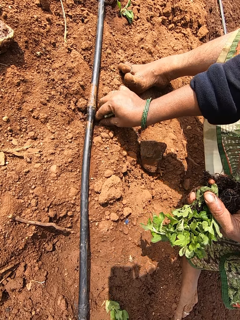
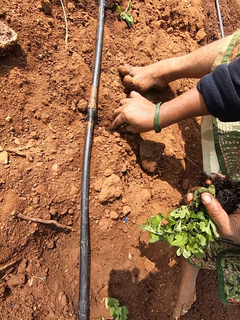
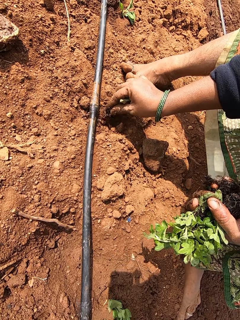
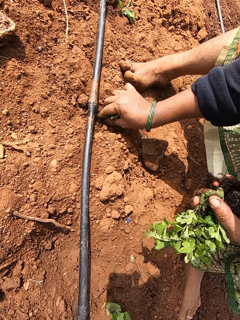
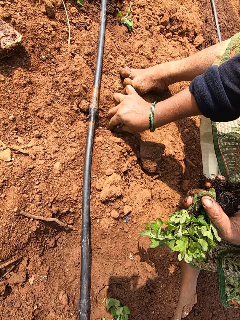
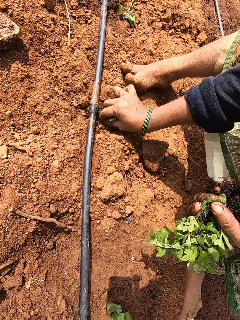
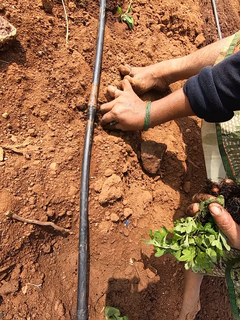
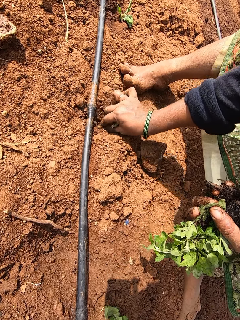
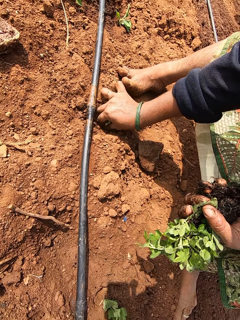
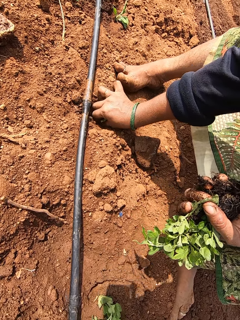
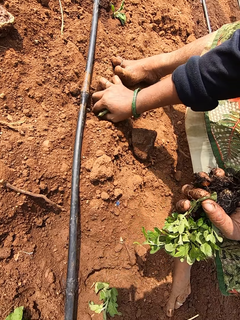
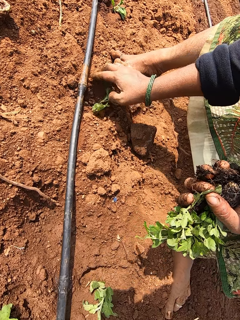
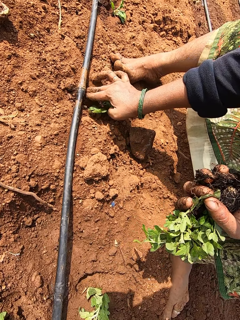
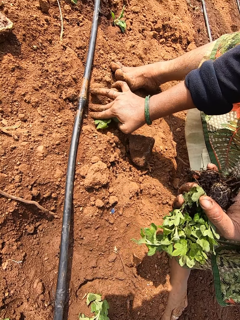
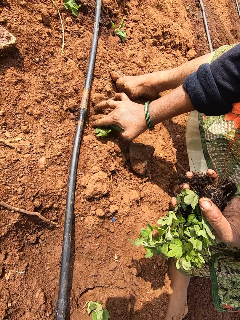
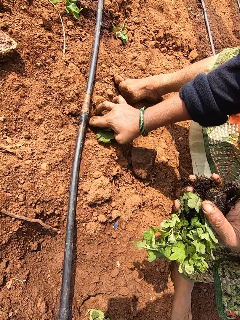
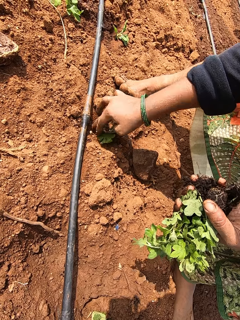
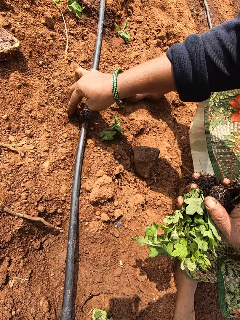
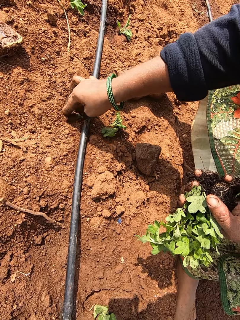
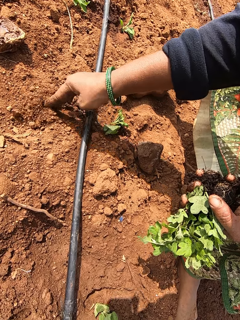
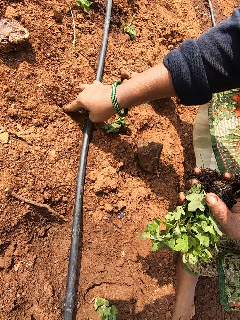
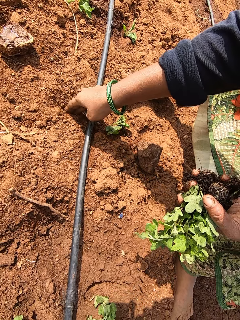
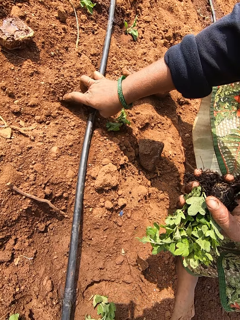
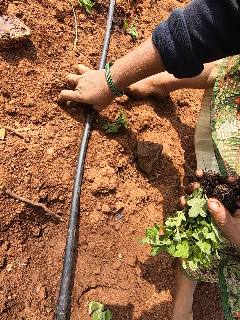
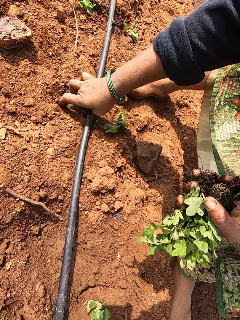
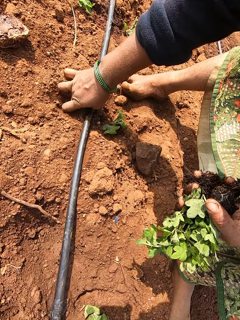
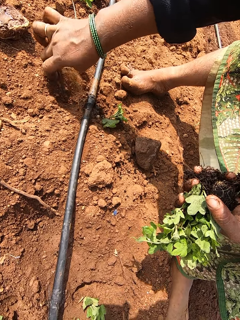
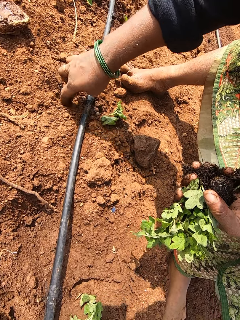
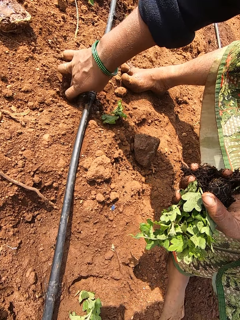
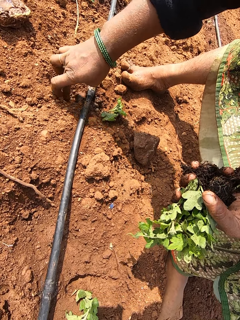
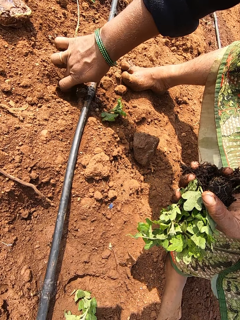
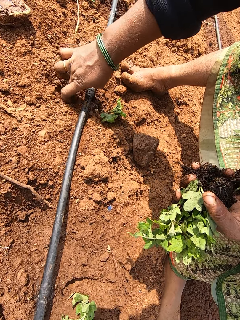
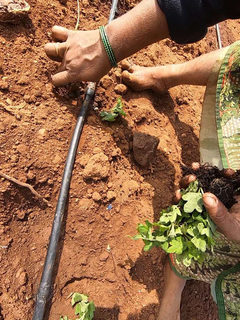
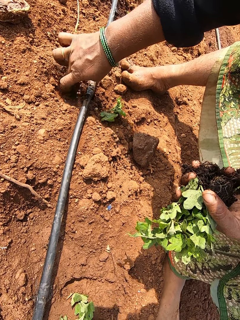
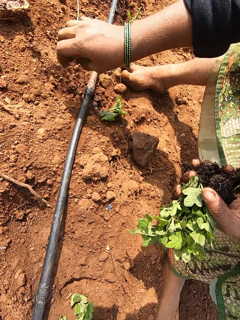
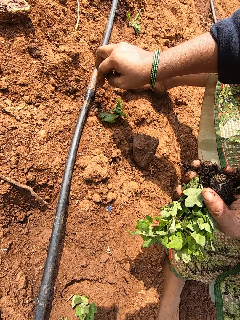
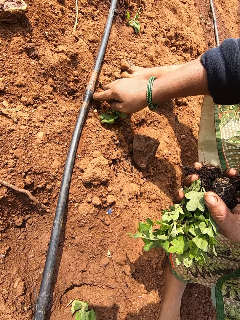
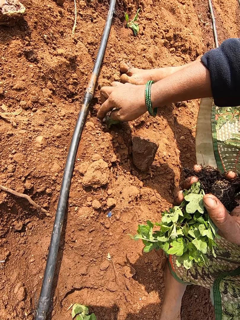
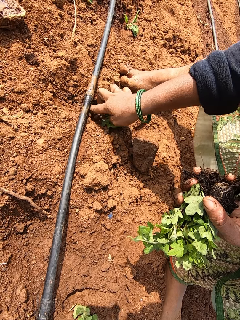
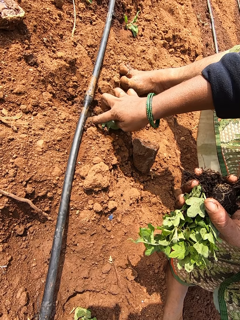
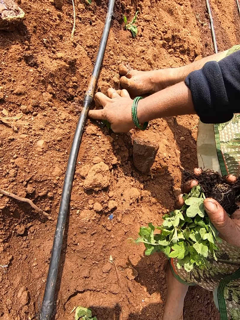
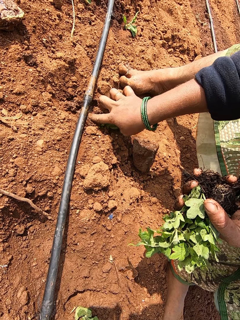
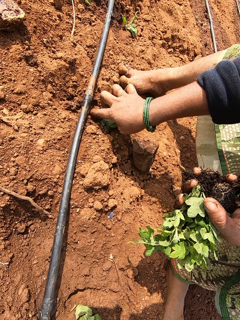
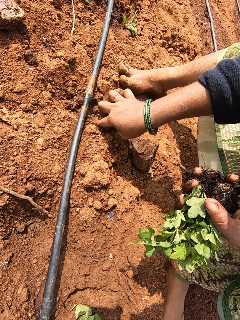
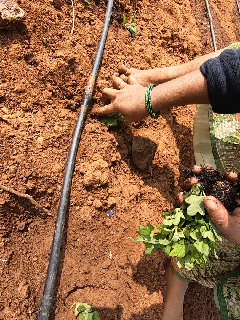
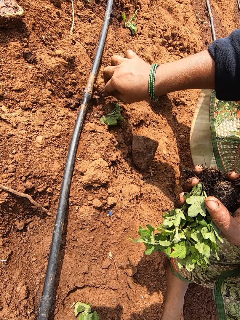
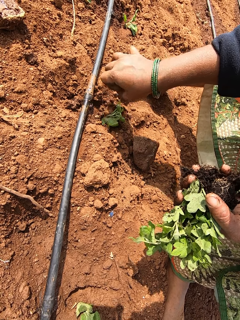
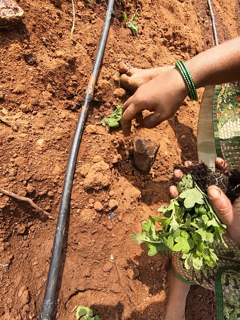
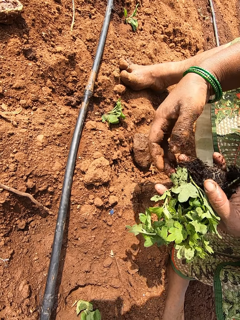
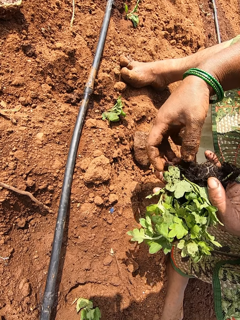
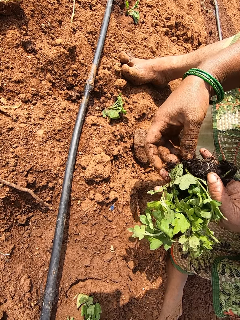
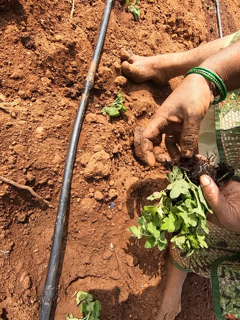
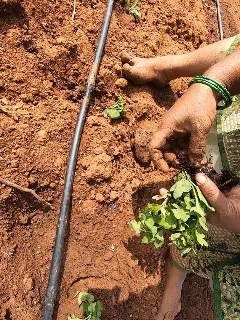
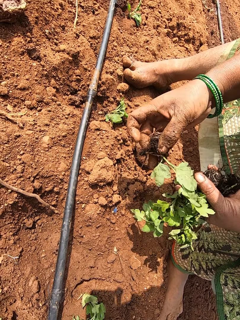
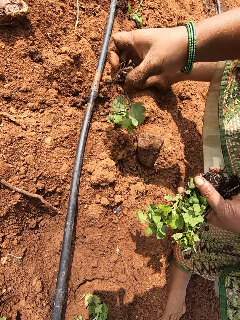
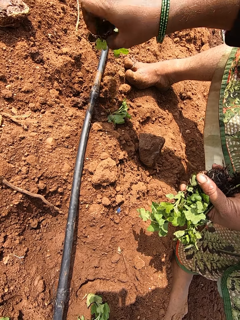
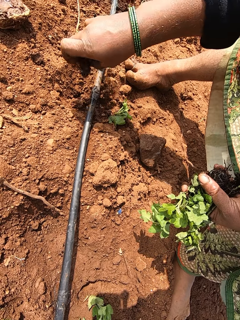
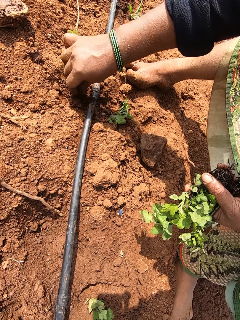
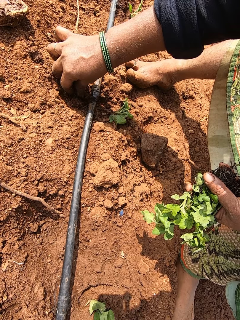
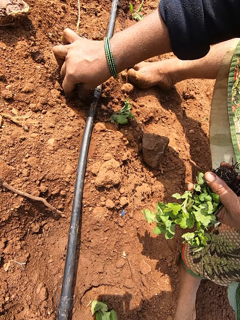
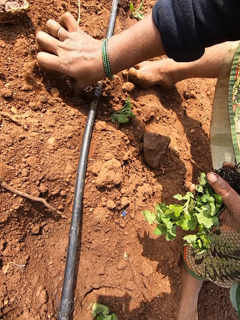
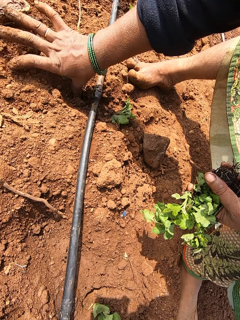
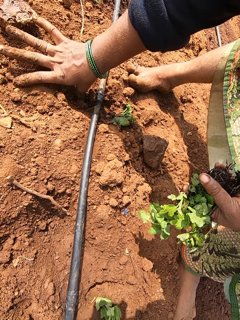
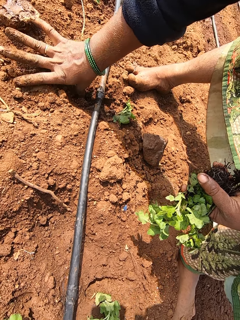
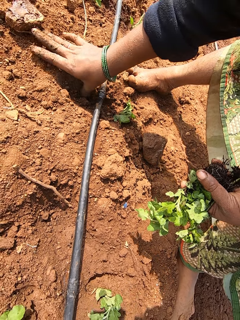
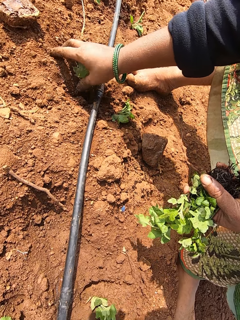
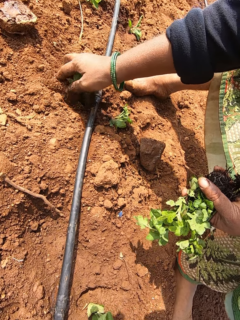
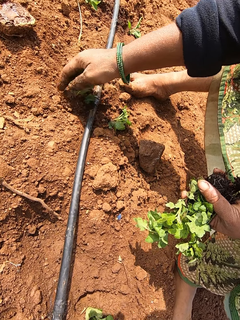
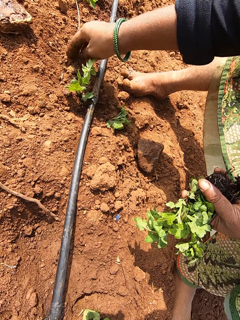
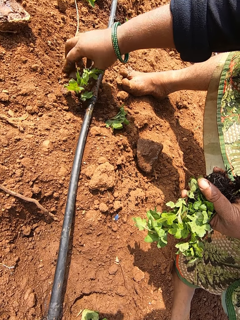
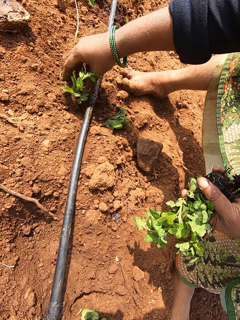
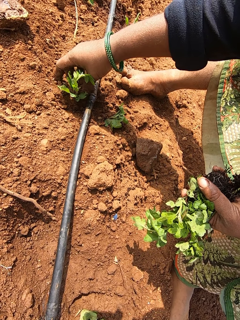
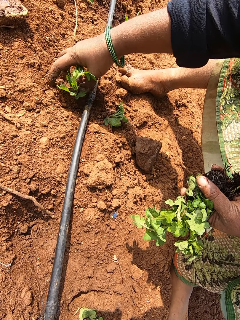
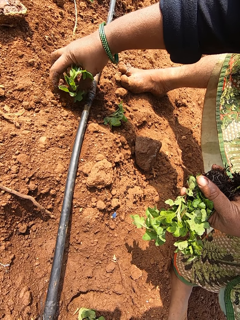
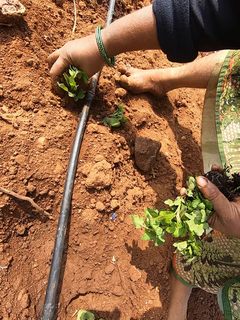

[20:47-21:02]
The camera wearer plants the collard green on the ground with her right hand. She digs out sand with her right hand. She adjusts the sand on the ground with her right hand. She takes the collard greens from her left hand with her right hand. She plants the collard green on the ground with her right hand.

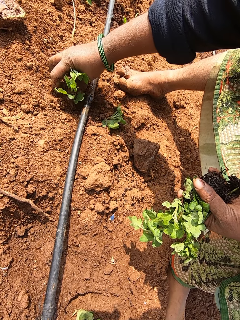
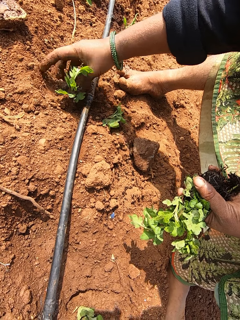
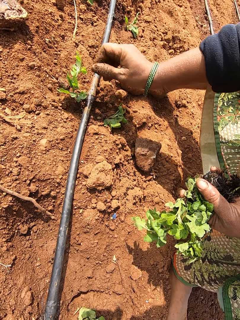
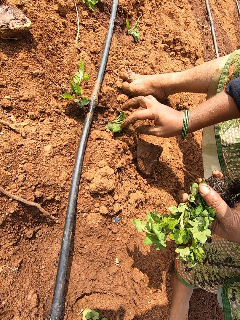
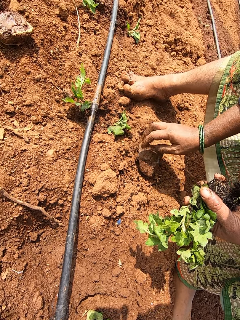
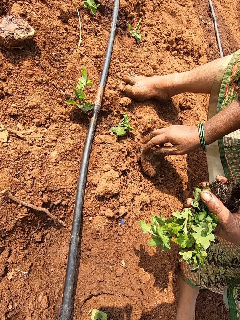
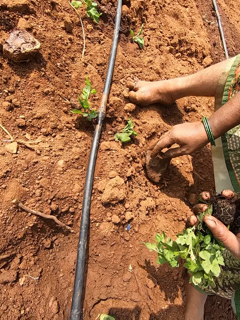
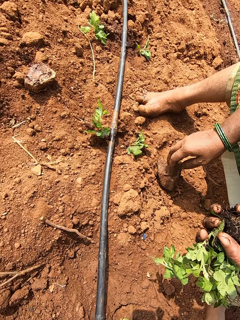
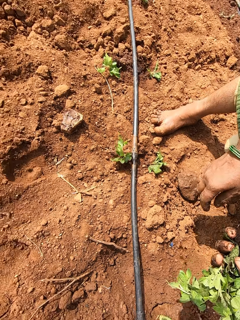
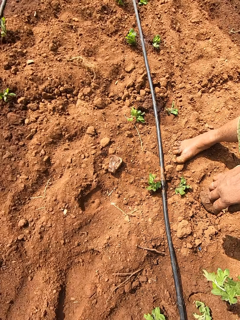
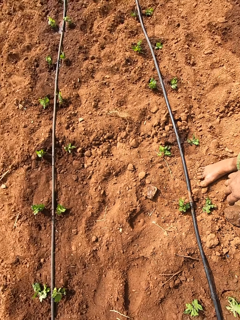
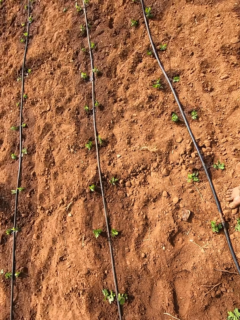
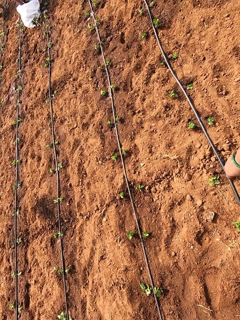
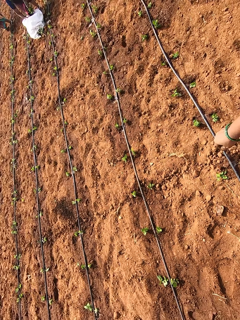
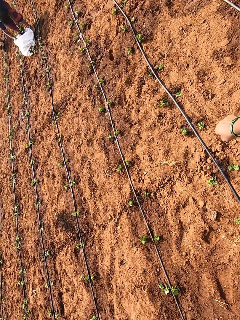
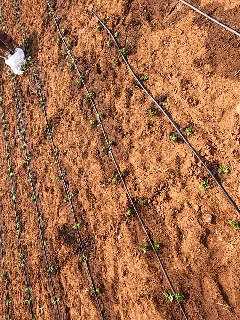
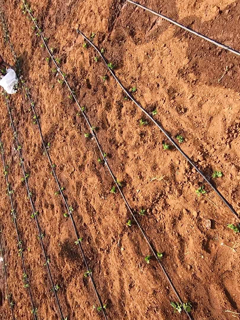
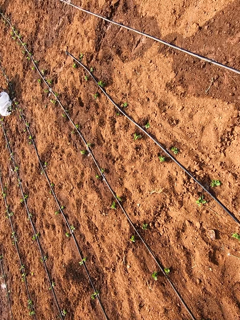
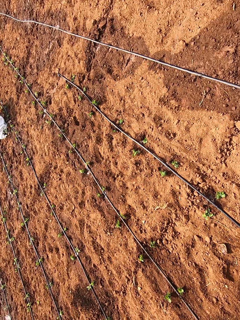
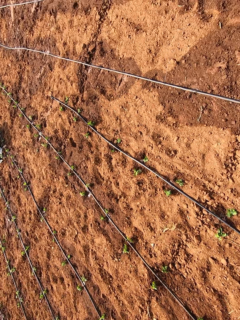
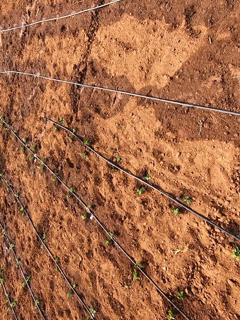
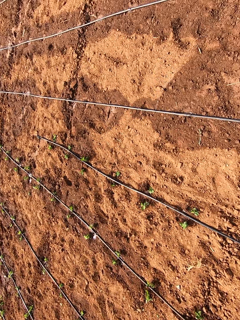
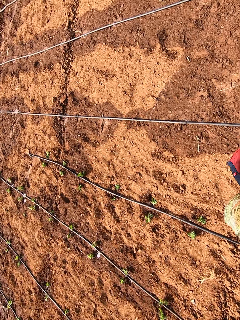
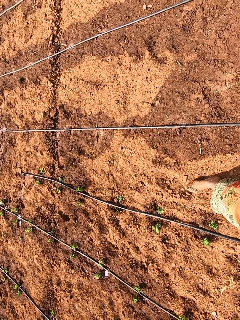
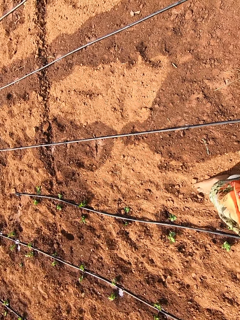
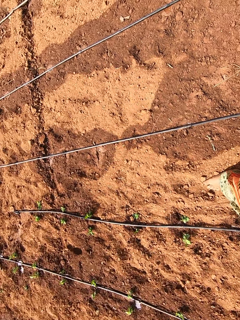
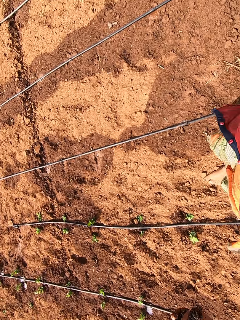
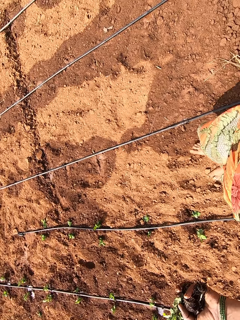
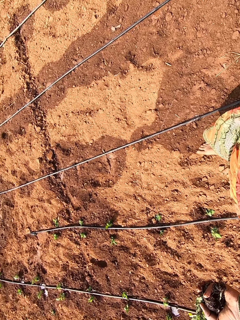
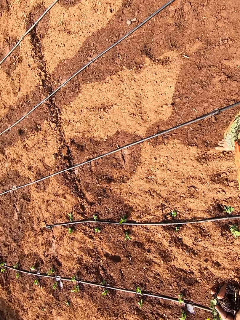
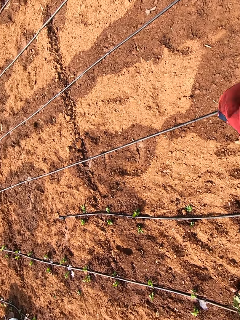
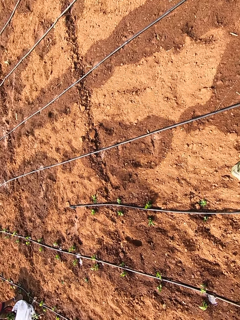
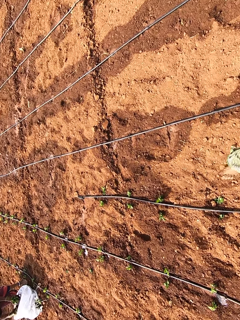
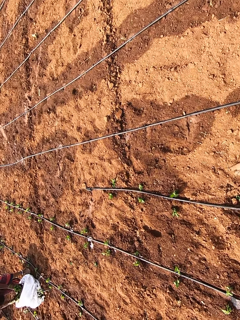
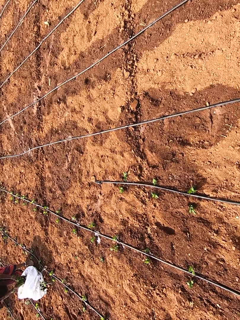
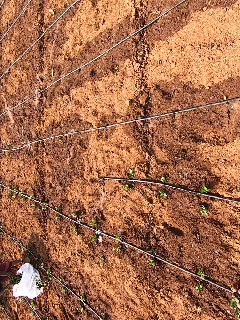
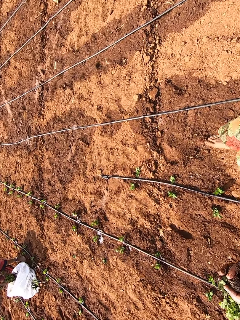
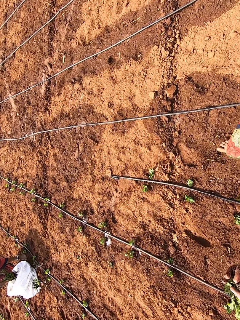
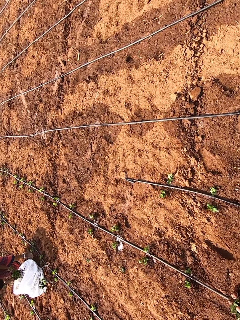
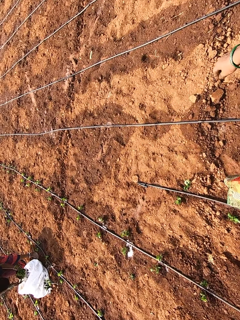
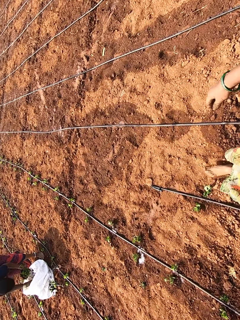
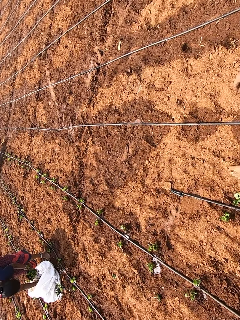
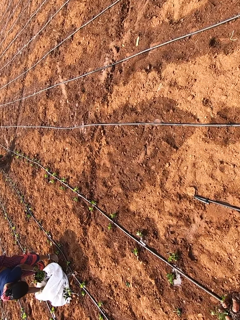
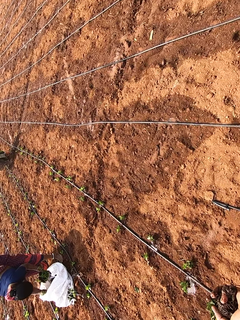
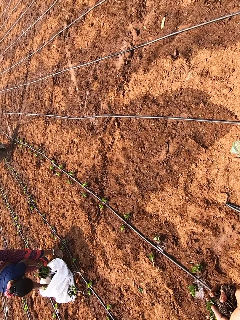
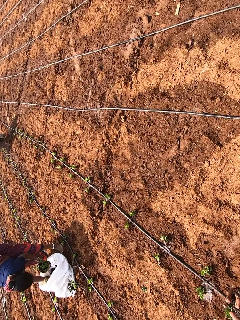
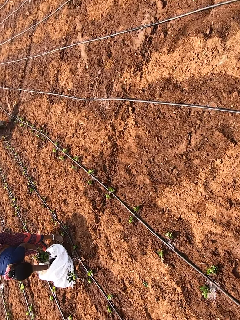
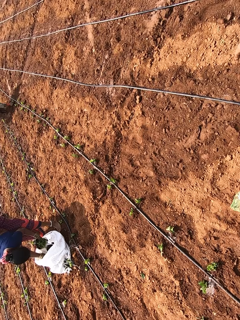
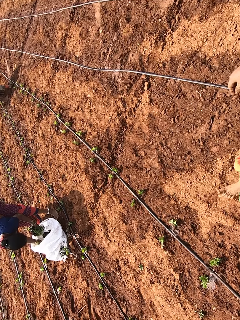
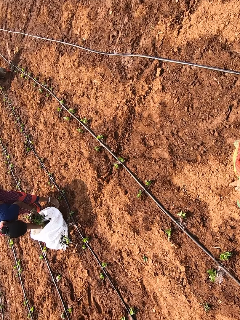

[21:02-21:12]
The camera wearer looks around. They walk towards a woman.
